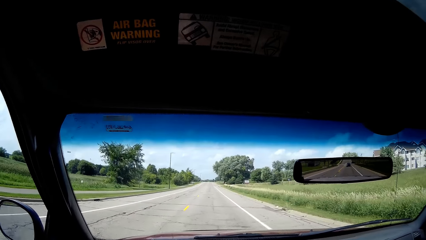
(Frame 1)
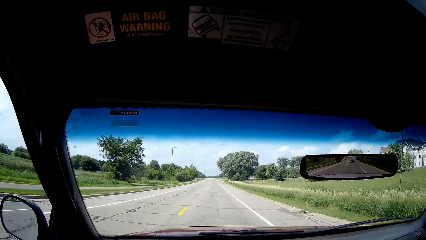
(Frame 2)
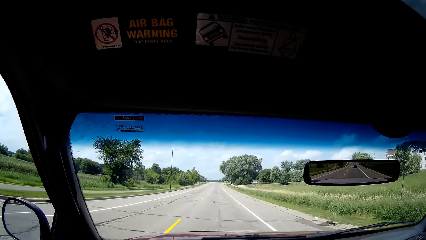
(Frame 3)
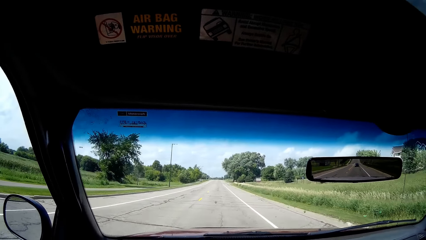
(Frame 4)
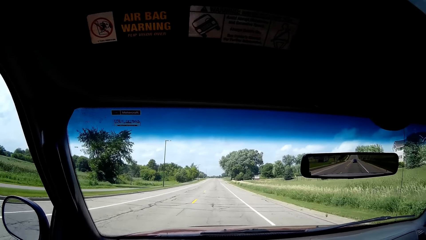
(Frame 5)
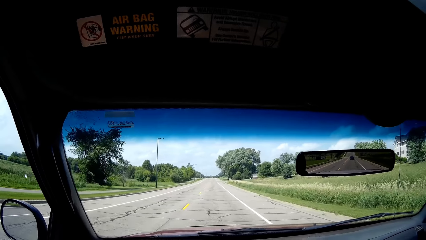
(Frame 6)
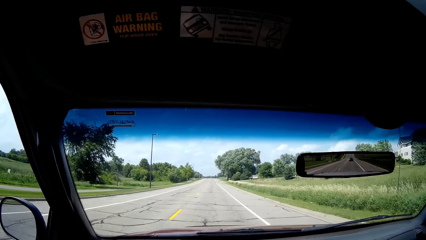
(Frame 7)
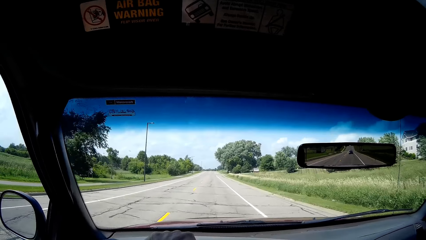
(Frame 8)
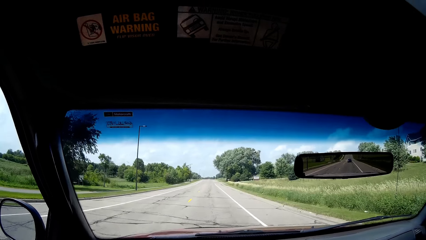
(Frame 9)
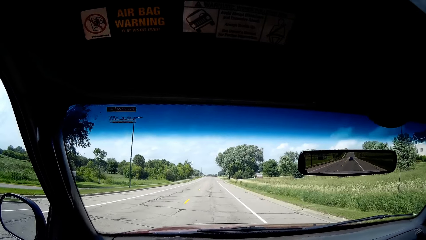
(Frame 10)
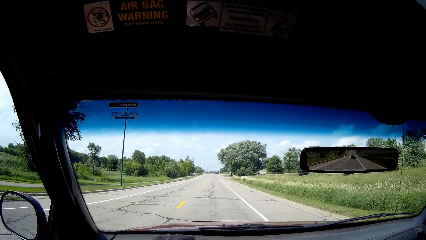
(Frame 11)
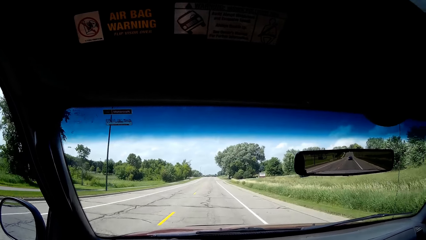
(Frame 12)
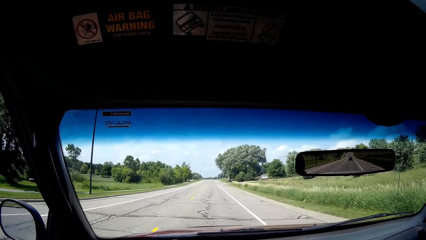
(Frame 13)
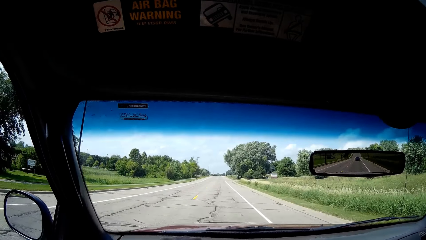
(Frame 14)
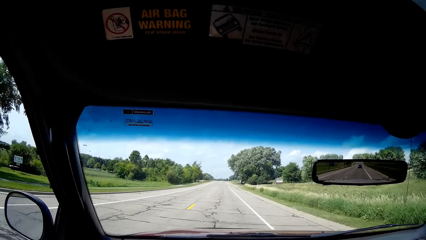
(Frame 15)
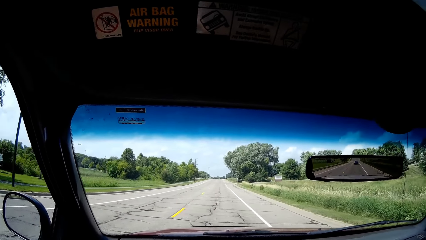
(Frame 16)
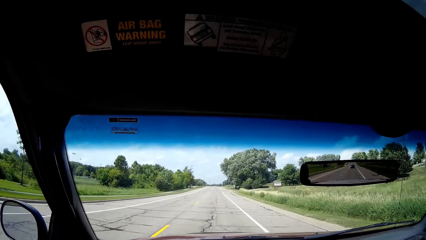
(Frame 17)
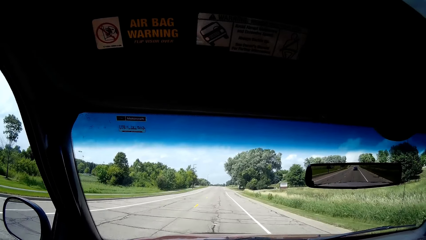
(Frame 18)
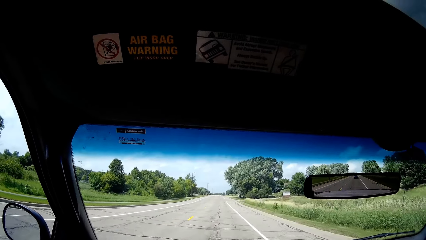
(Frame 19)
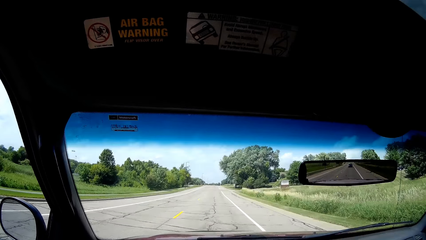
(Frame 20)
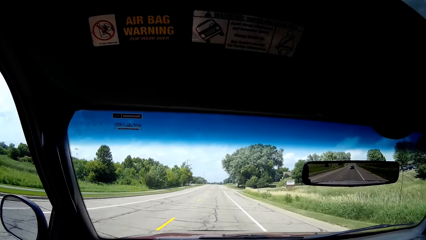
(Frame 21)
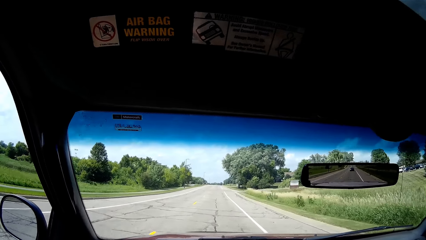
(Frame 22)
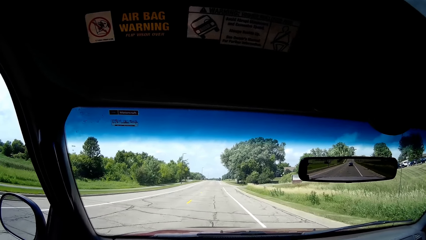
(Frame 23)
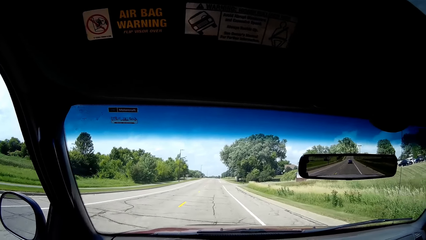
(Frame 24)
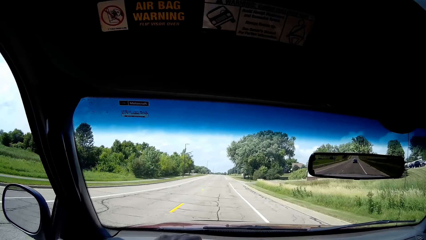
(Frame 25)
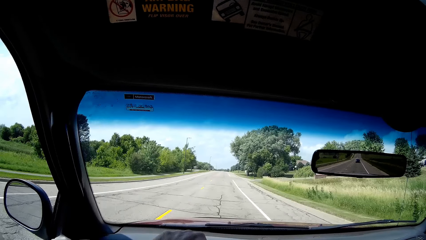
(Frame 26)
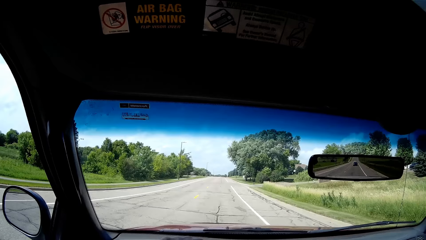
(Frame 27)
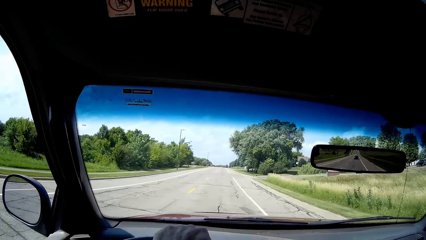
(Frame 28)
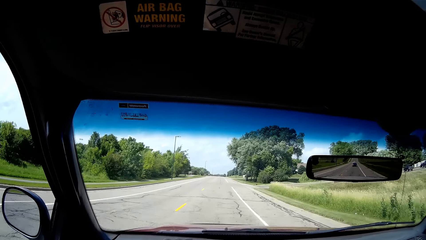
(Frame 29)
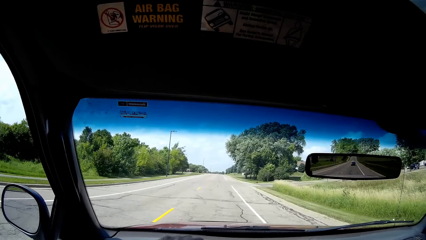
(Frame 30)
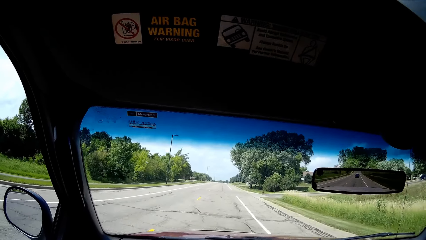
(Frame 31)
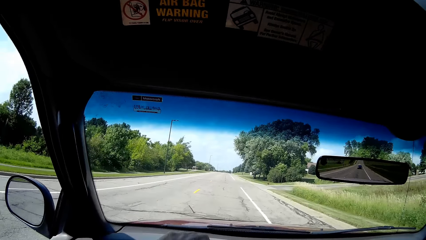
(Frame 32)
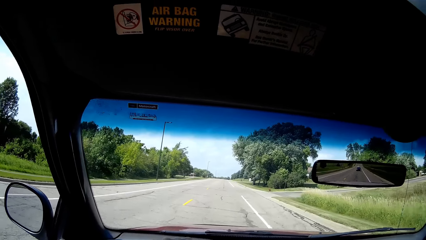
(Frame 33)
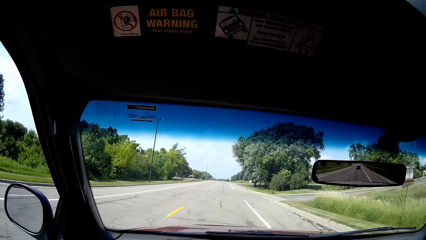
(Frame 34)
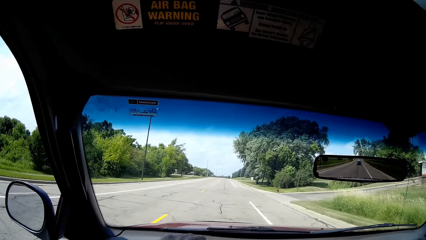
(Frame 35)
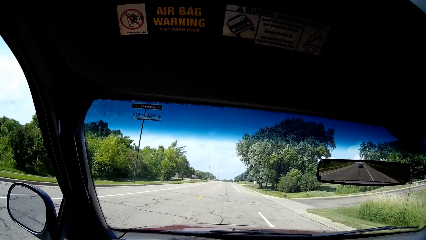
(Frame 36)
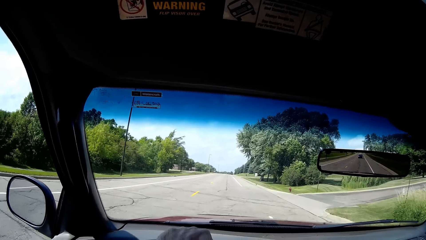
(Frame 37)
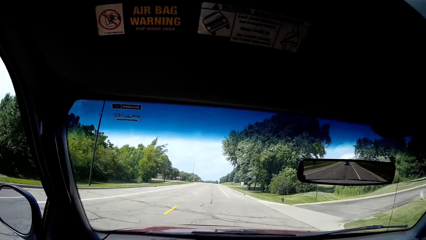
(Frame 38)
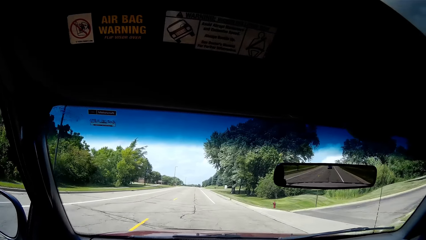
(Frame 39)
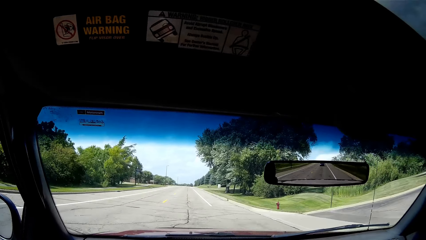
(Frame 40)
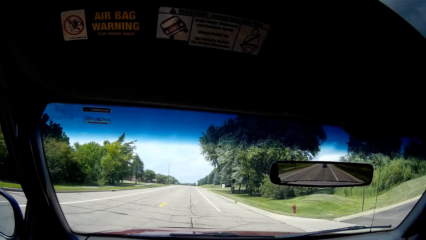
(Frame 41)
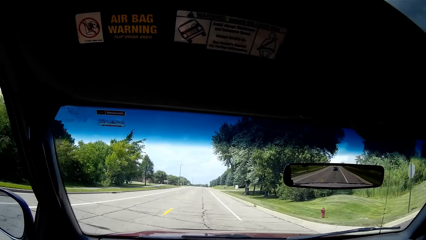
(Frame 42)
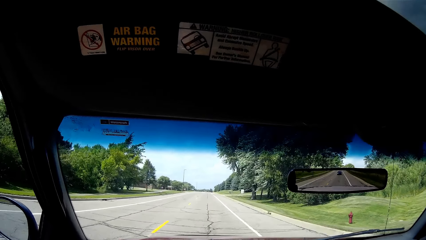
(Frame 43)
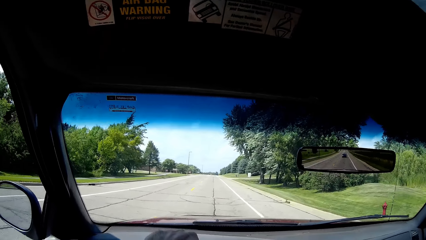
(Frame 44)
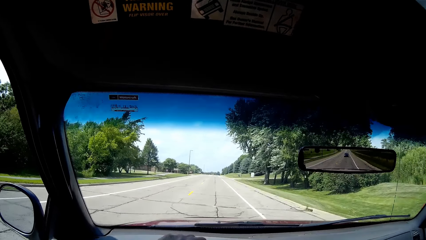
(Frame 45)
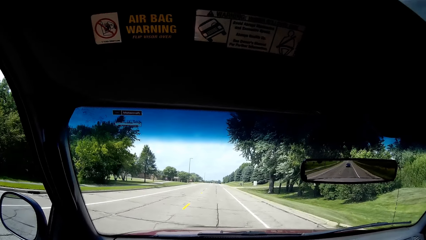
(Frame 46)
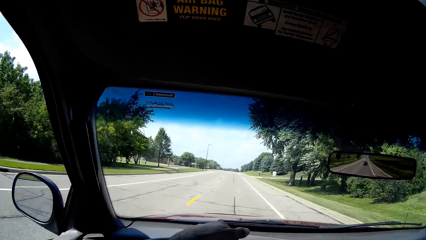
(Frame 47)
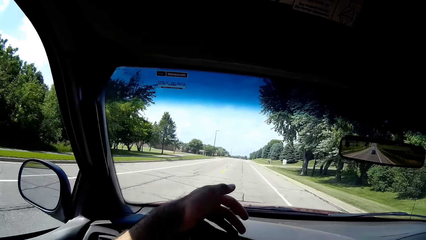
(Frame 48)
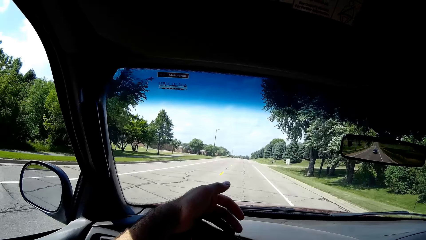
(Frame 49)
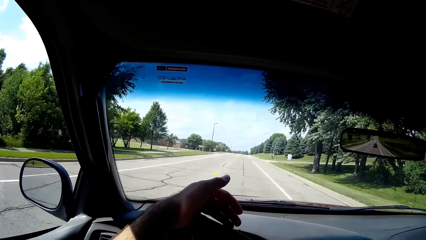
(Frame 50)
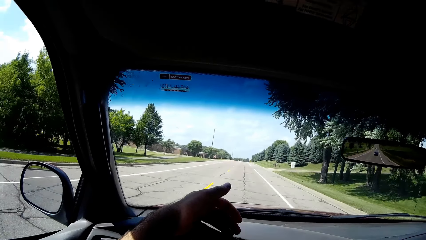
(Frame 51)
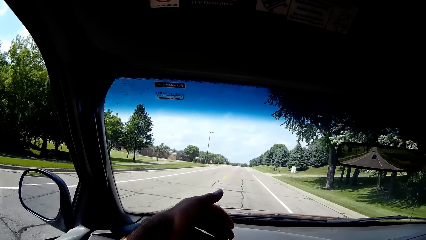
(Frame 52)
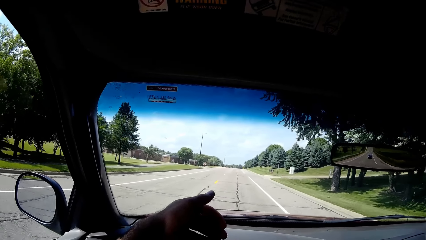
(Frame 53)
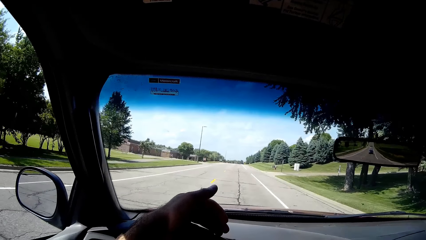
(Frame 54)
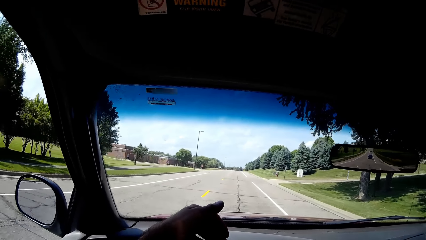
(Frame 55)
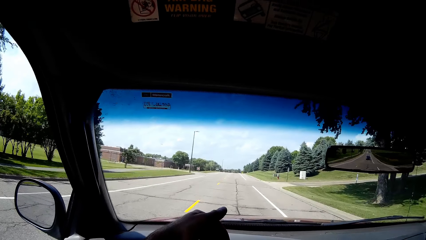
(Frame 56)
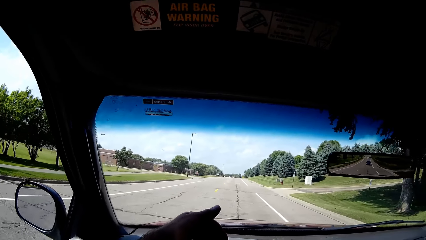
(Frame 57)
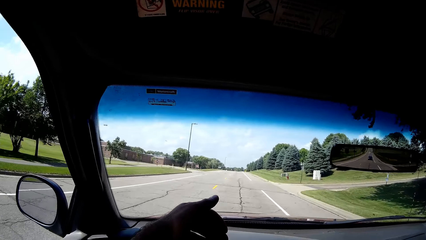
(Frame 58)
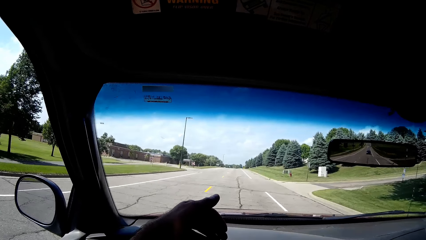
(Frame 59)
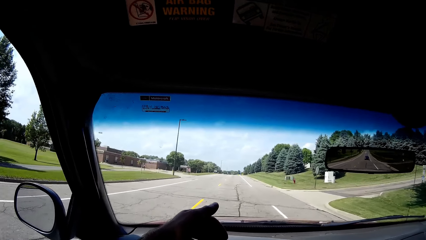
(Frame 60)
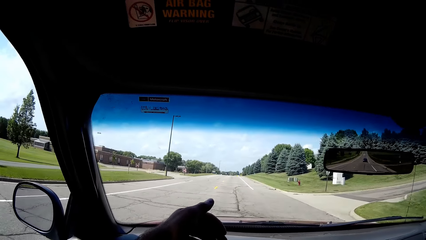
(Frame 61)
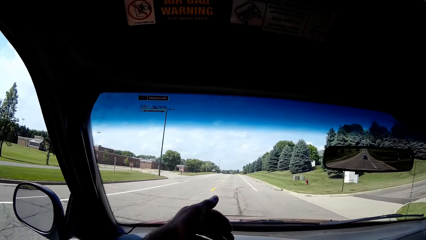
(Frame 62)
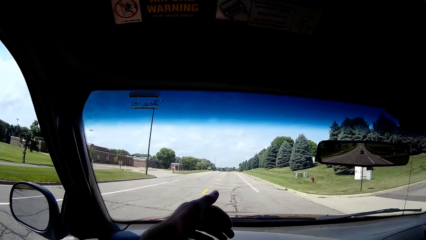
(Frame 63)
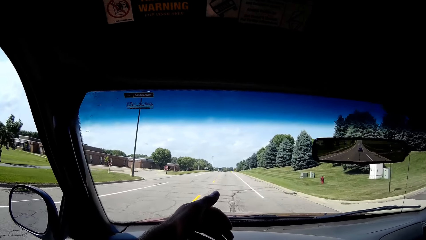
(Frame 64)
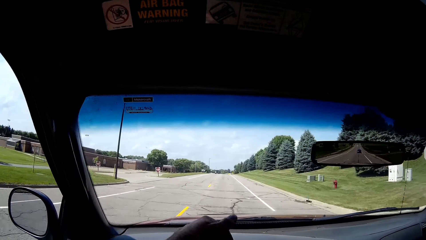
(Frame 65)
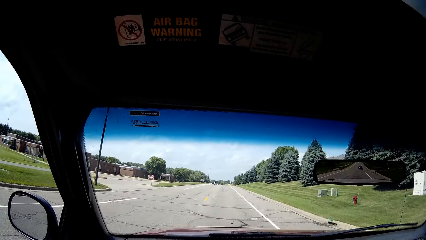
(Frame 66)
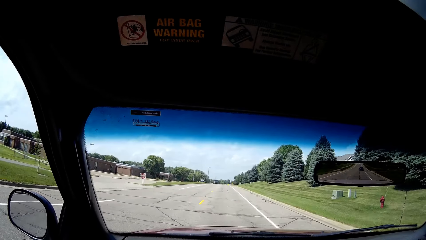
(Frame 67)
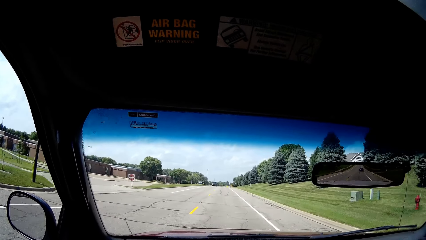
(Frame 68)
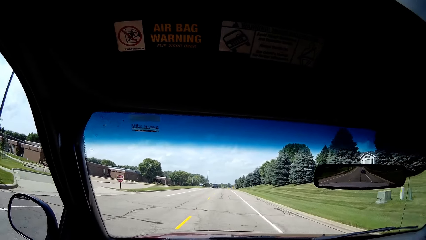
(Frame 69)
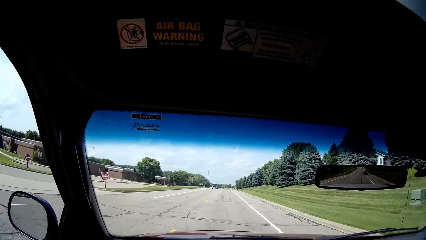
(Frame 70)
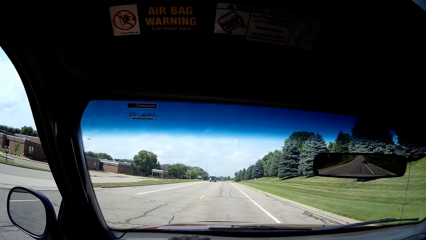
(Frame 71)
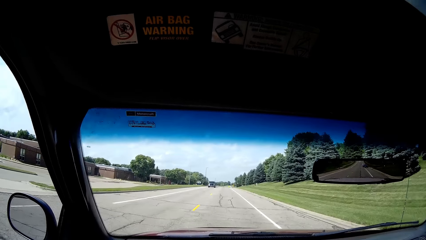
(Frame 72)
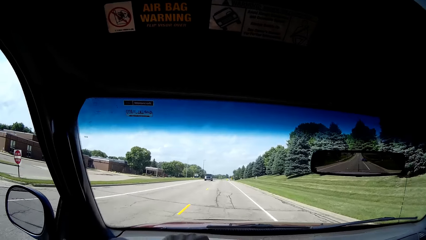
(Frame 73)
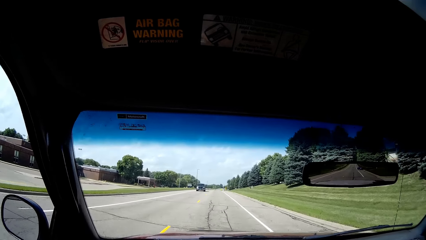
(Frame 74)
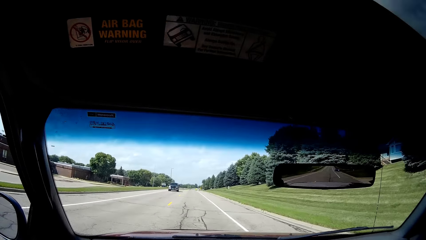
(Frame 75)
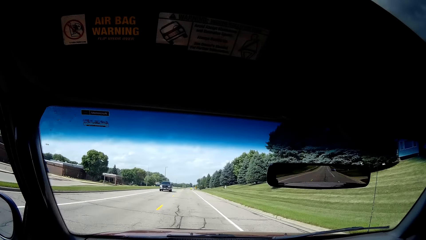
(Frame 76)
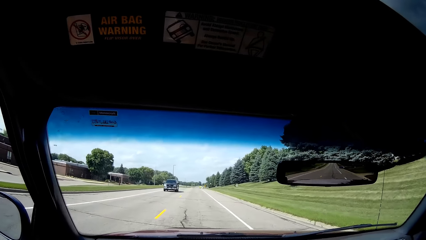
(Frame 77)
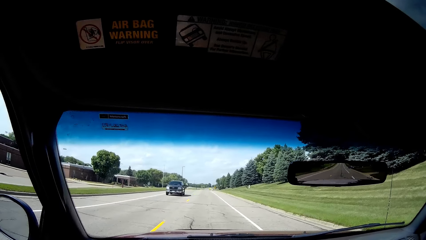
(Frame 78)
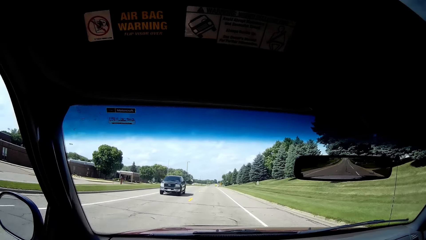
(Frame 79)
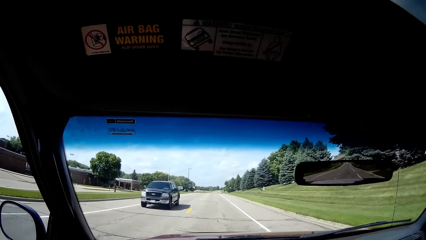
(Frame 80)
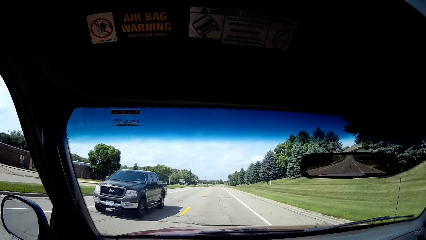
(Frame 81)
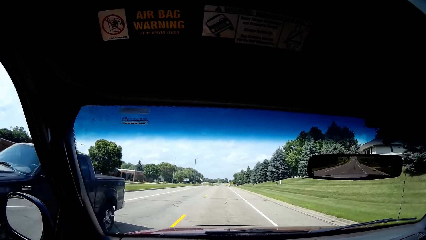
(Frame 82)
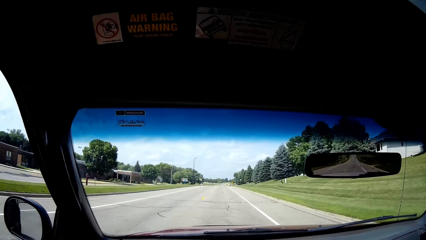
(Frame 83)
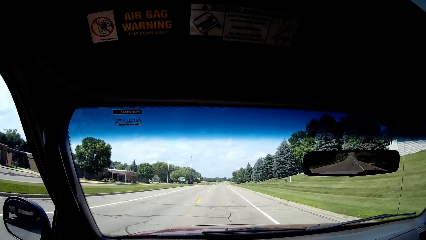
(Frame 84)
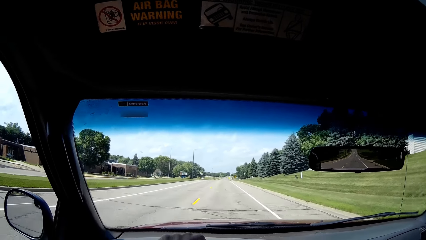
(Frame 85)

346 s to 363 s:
The camera wearer converses. He interacts with a man. He lifts his hand. He puts back his hand.
